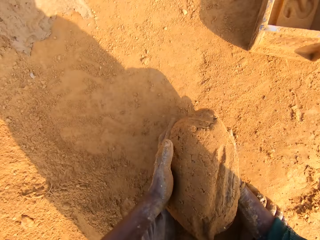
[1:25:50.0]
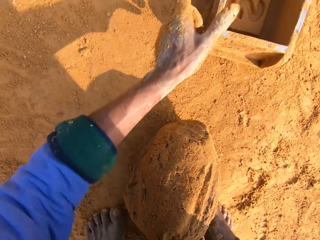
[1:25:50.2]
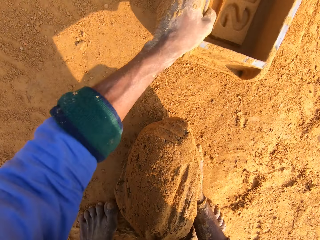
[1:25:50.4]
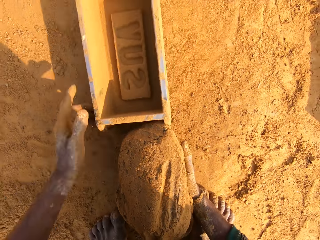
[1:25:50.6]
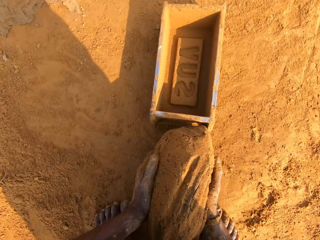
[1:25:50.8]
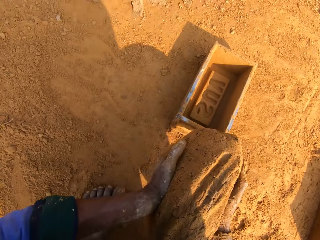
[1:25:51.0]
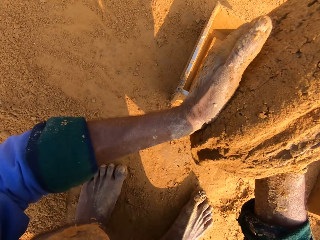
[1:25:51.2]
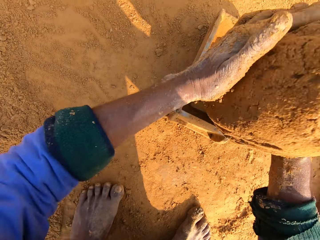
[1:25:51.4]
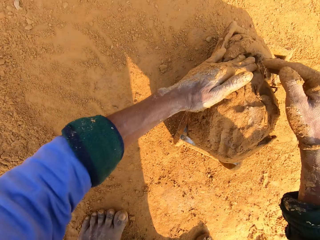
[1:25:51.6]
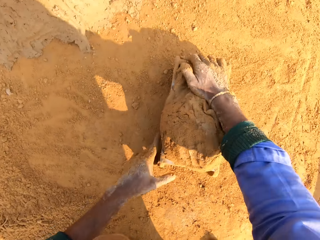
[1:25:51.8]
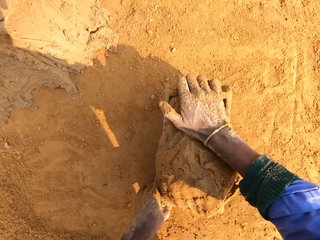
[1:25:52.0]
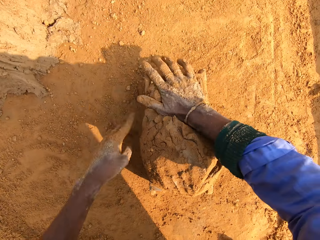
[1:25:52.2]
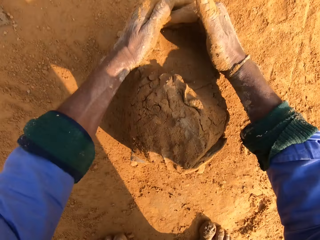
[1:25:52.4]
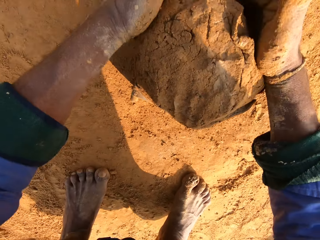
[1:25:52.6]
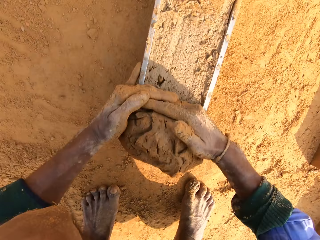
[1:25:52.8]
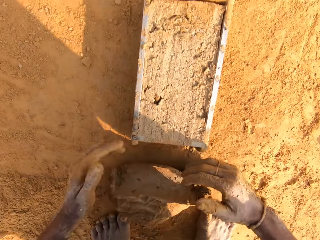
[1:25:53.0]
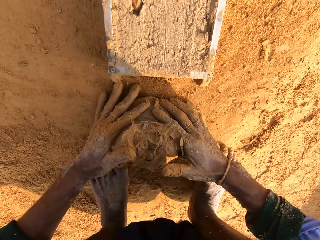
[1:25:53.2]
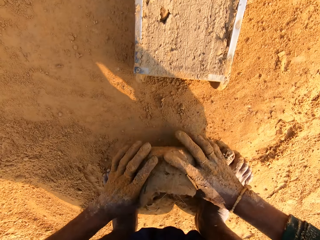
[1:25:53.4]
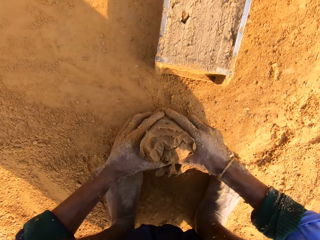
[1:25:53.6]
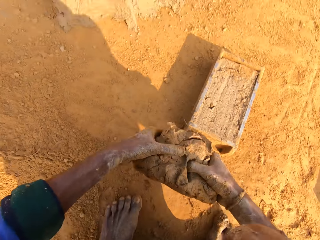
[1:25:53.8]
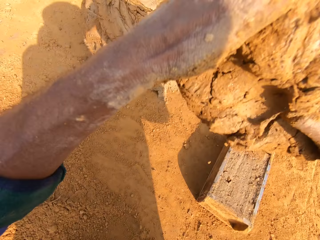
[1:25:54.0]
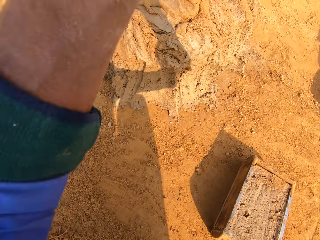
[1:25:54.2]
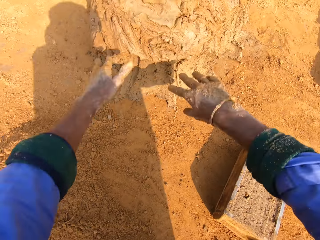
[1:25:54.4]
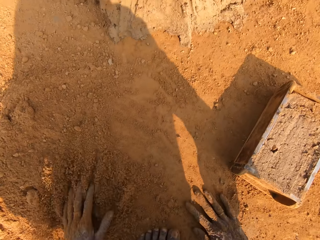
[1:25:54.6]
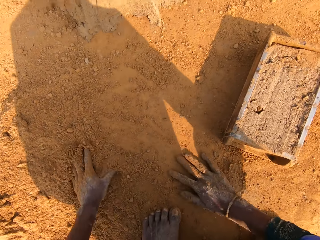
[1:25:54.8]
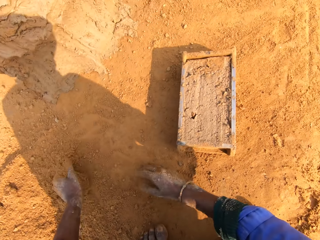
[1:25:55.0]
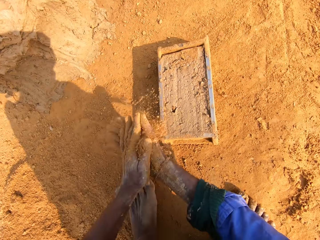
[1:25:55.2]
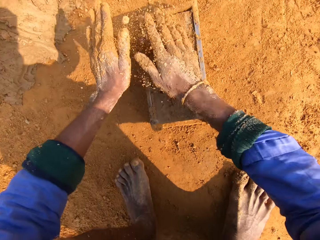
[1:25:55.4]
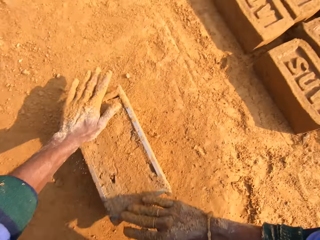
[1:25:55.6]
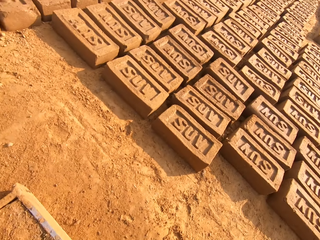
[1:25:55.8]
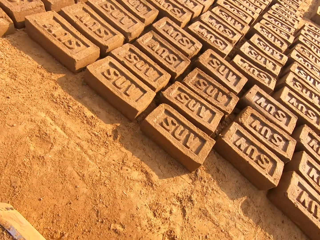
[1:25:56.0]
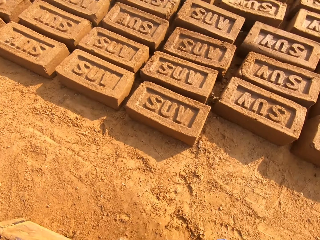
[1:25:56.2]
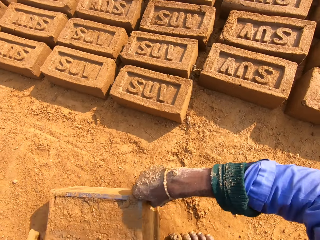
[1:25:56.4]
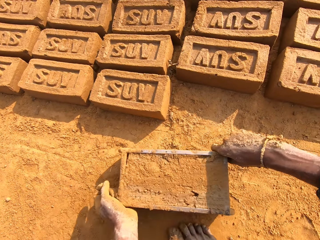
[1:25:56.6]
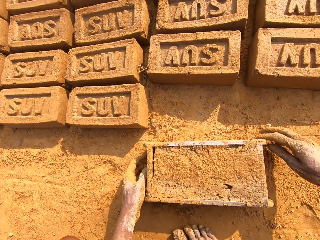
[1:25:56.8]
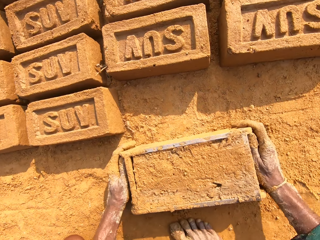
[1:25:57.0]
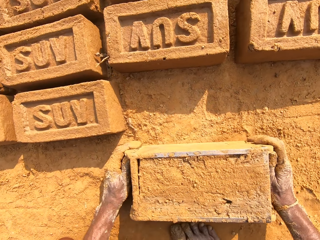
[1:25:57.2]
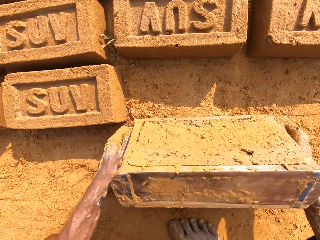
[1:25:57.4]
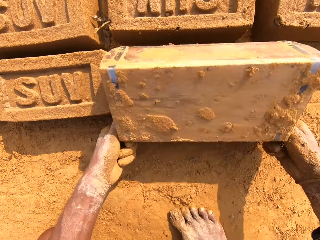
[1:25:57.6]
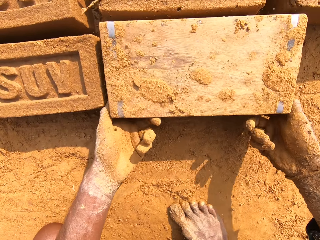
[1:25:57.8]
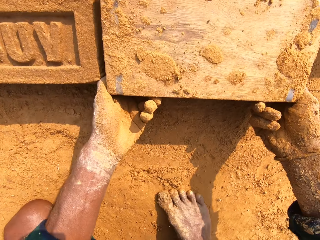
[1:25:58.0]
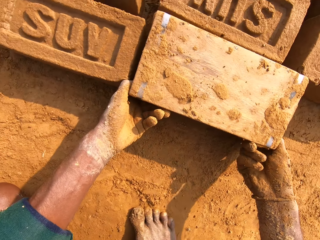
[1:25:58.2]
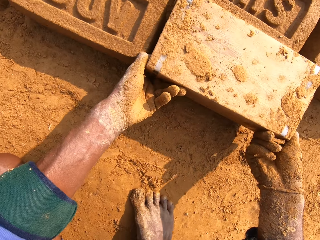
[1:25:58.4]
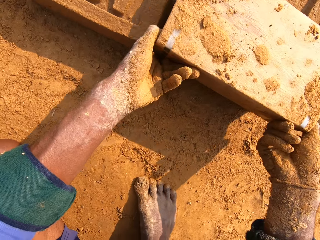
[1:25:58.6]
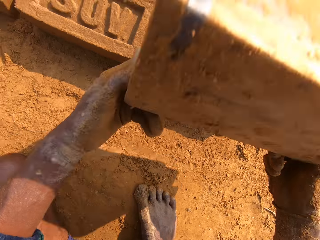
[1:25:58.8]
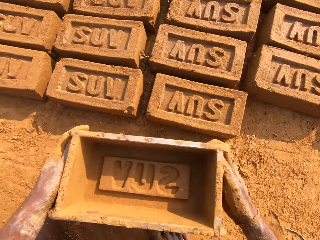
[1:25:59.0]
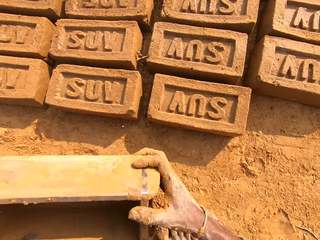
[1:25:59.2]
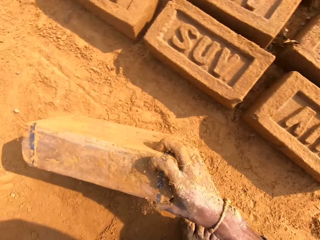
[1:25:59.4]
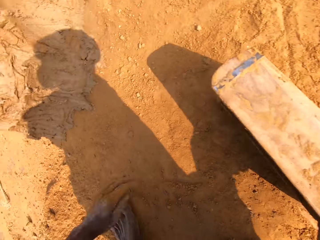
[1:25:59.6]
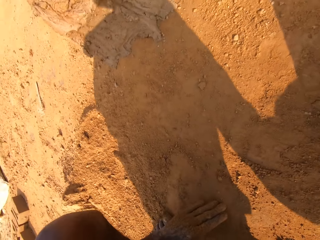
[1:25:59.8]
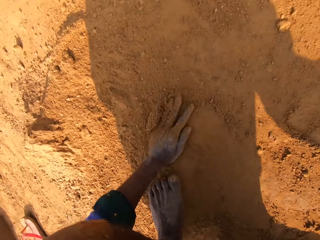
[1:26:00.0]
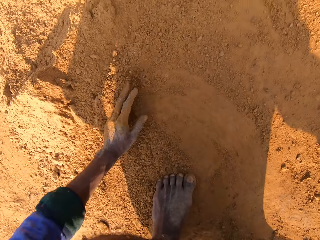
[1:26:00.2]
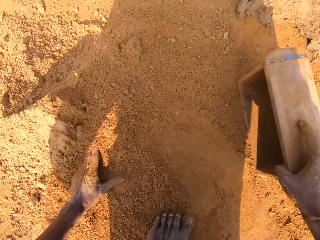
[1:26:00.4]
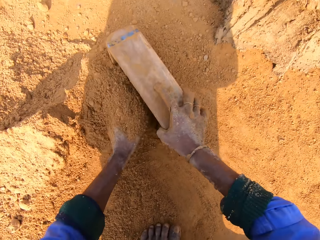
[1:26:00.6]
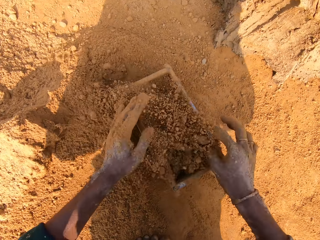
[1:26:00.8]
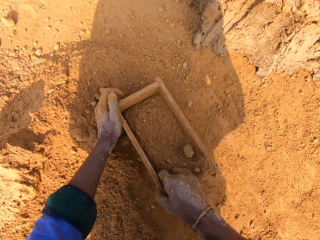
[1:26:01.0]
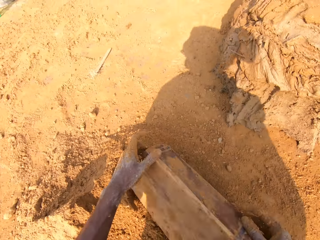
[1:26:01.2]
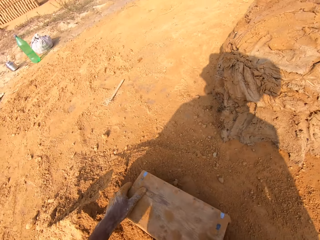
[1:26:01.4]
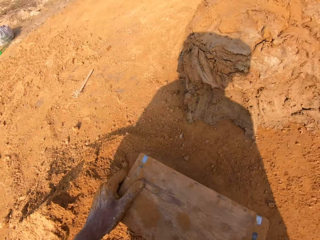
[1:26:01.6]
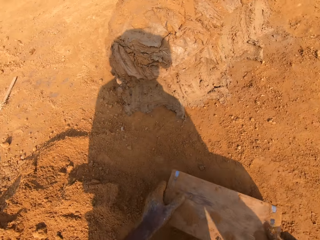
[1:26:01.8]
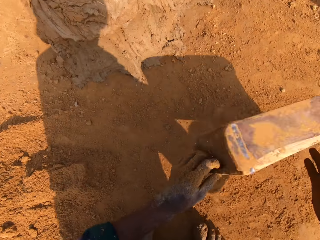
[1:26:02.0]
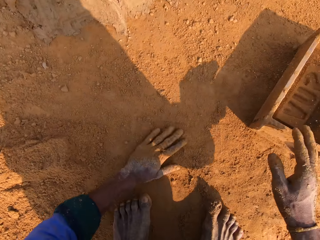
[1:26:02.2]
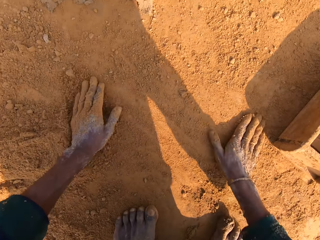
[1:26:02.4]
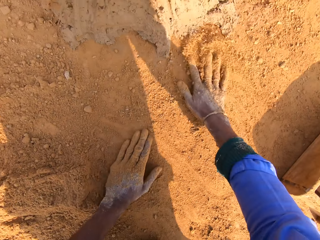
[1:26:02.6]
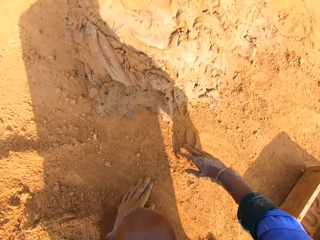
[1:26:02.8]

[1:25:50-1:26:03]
The camera wearer puts a handful of clay in the brick mold. They cut the clay soil with their hand. They remove the excess clay from the brick mold and throw the excess clay to the pile. They pour soil on the brick mold, move the brick mold, and put the brick down. They dry the brick mold with soil.

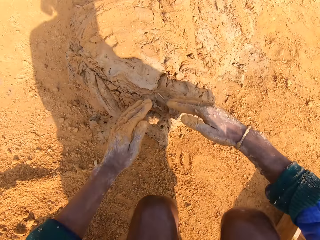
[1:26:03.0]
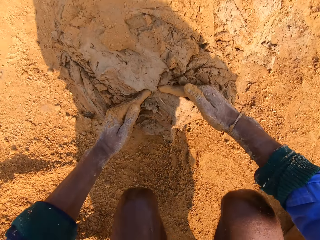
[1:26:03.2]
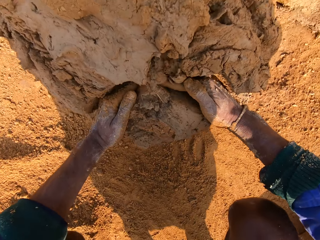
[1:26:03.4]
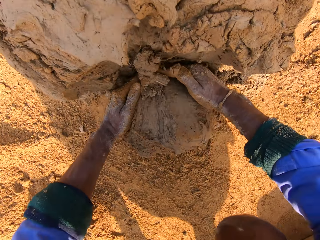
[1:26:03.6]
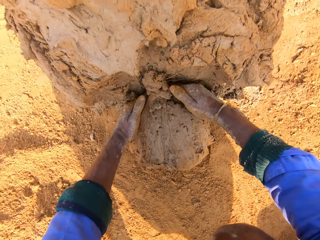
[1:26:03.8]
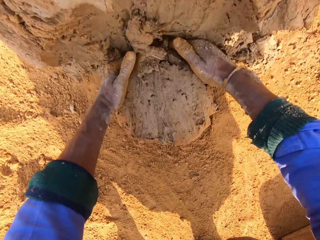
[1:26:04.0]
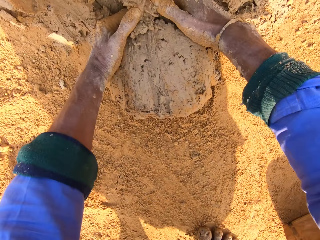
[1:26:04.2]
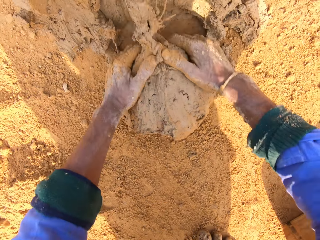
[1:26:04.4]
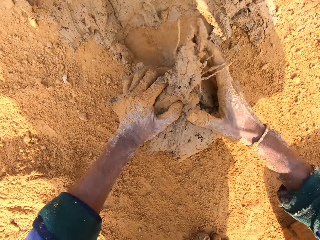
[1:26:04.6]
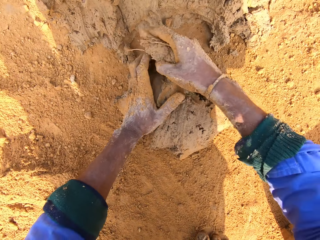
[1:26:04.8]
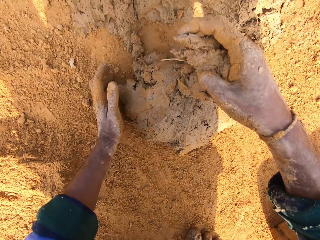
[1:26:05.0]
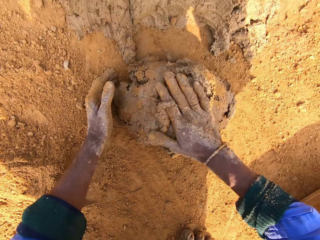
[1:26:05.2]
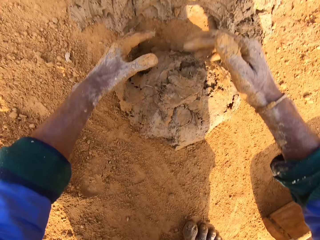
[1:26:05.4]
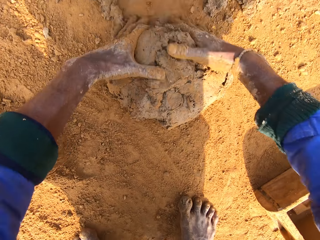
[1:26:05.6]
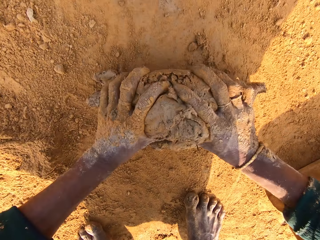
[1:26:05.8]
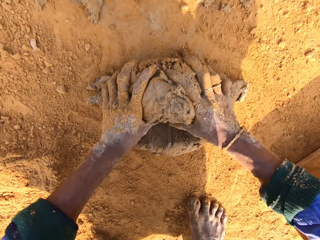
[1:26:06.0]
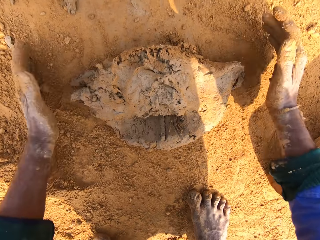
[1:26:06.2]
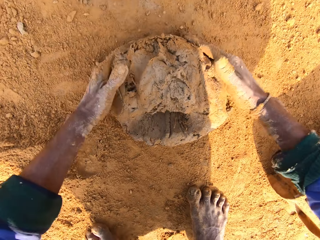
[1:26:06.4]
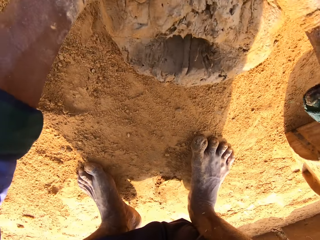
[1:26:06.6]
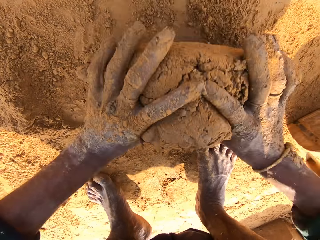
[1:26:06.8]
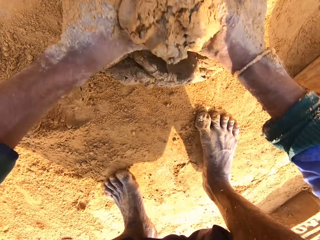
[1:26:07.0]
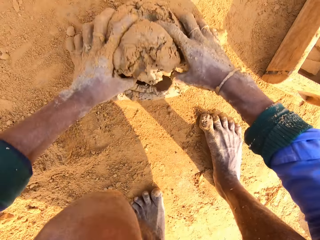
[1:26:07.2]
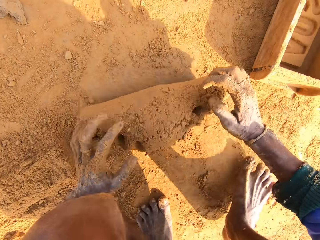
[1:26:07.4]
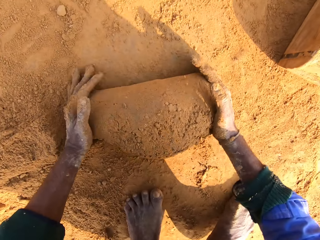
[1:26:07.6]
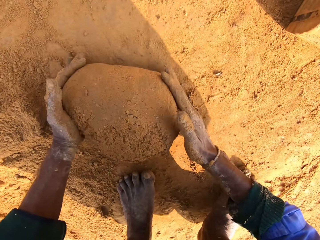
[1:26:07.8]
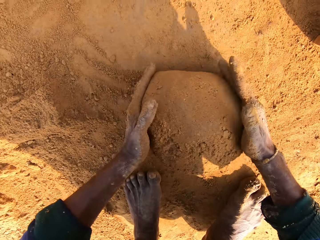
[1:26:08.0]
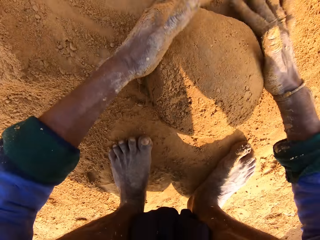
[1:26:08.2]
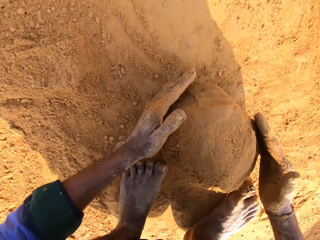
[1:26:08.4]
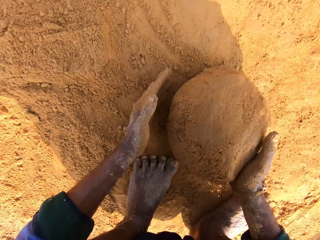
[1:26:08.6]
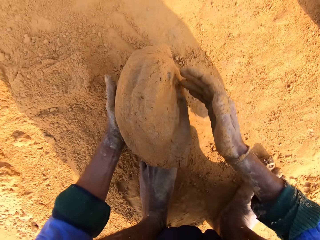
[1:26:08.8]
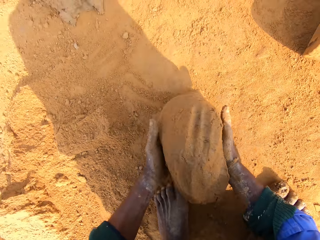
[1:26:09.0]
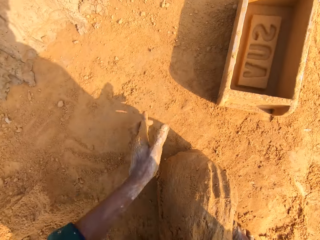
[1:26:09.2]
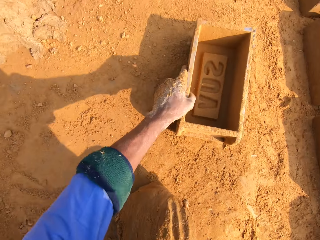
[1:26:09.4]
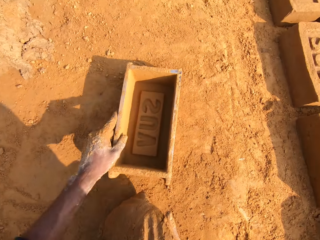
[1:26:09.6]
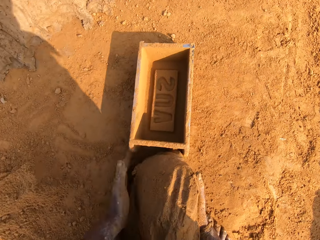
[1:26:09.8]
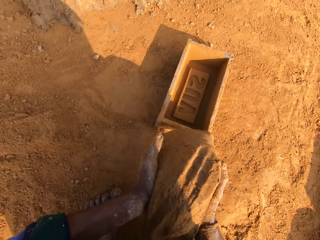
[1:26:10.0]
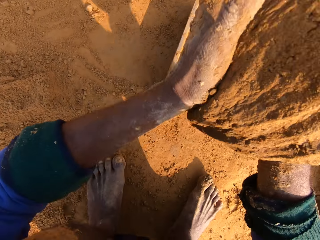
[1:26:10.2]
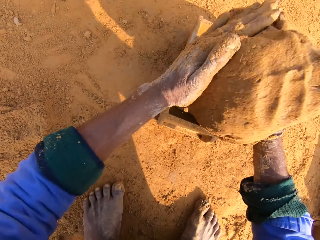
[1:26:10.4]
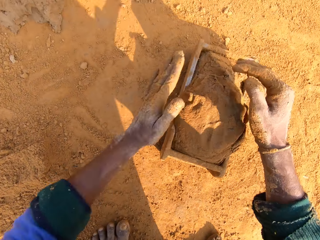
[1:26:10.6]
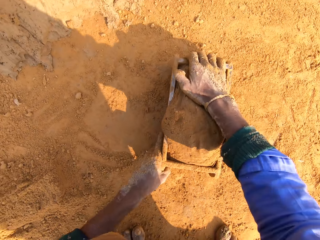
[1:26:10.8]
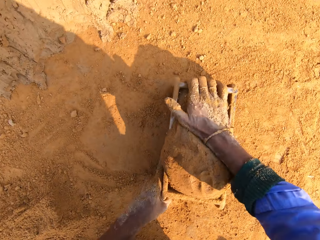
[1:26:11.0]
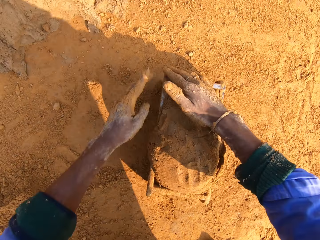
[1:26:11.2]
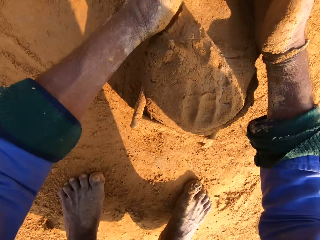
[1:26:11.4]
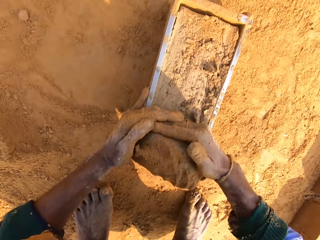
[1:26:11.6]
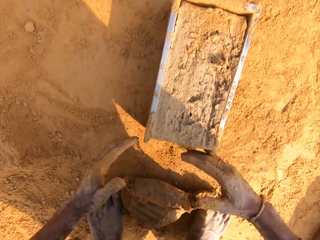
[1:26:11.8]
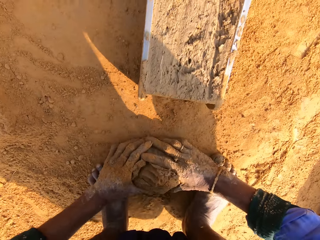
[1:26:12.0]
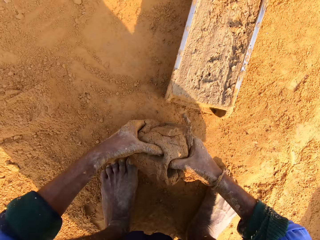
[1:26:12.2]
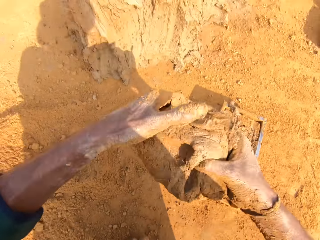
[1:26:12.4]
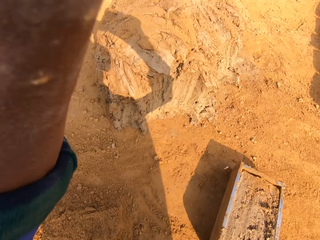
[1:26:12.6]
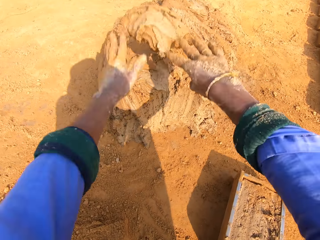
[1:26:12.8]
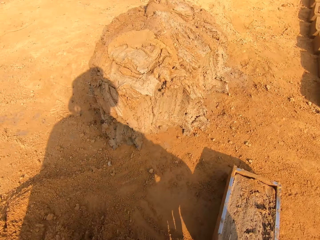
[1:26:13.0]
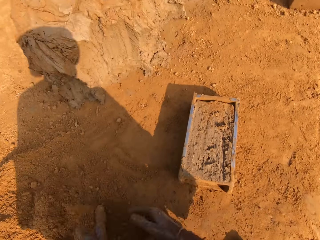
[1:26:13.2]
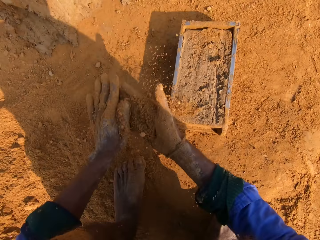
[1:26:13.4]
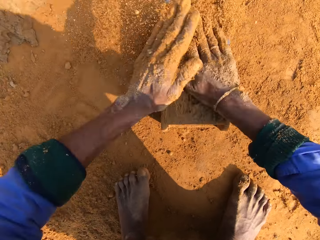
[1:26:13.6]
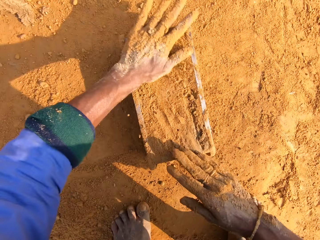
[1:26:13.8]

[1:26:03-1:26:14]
The camera wearer picks a handful of clay. They cut the clay soil with their hand. They roll the handful of clay in the soil, put the handful of clay in the brick mold, remove the excess clay from the brick mold, and throw the excess clay to the pile.
